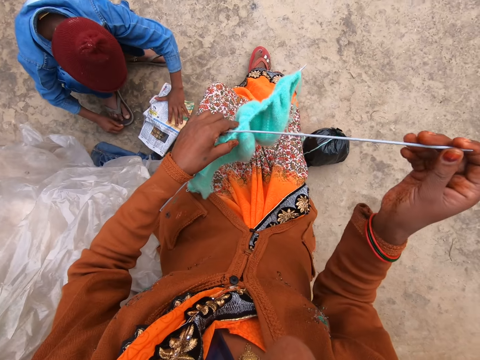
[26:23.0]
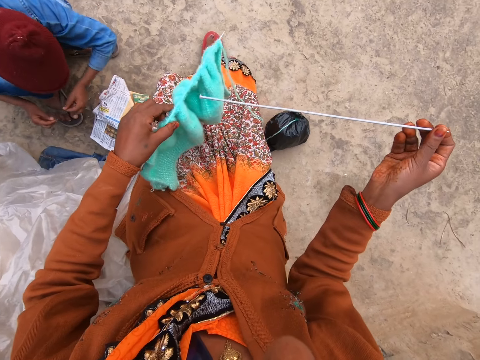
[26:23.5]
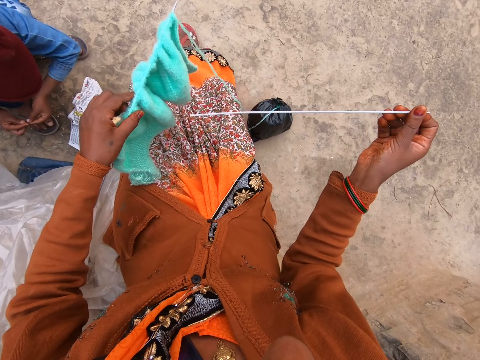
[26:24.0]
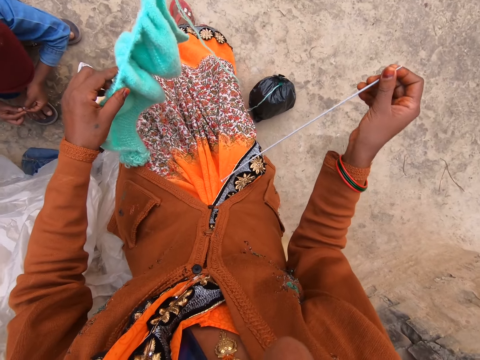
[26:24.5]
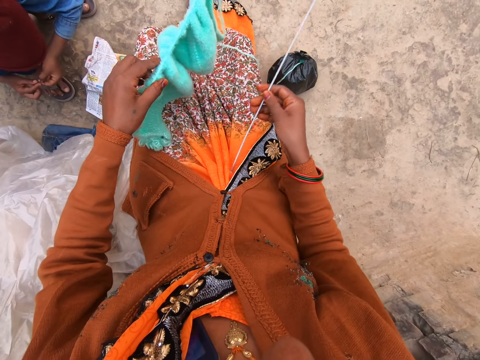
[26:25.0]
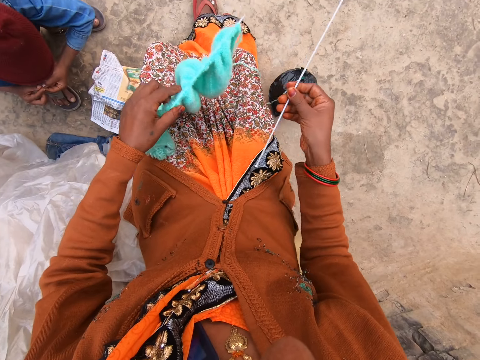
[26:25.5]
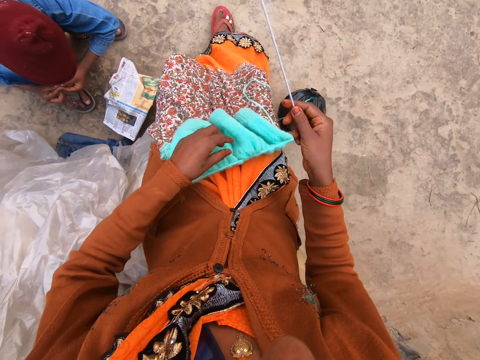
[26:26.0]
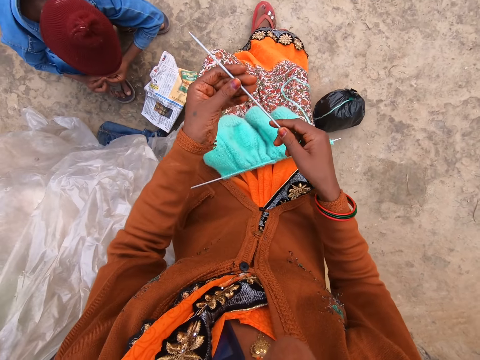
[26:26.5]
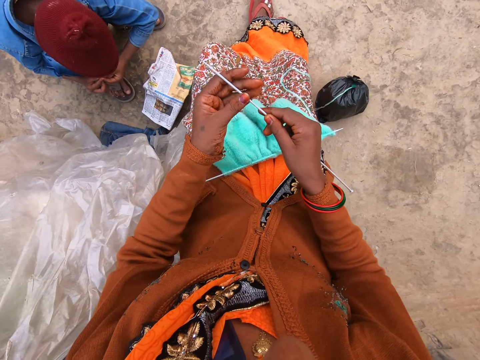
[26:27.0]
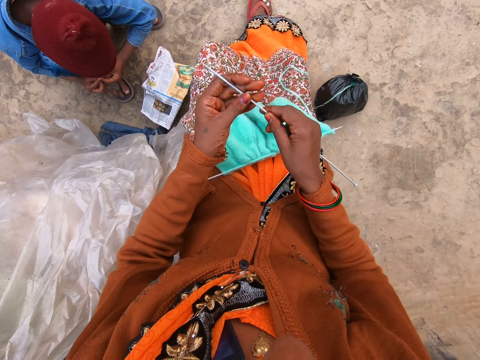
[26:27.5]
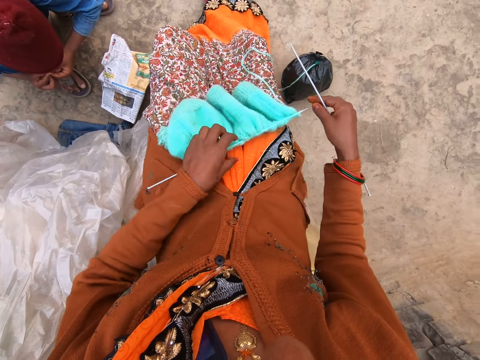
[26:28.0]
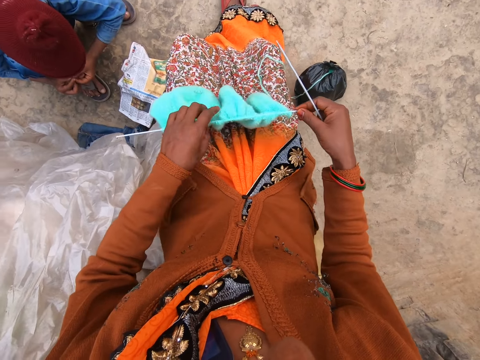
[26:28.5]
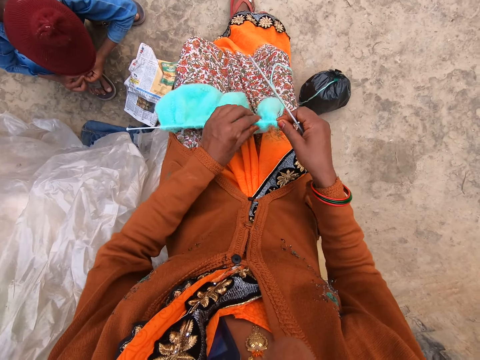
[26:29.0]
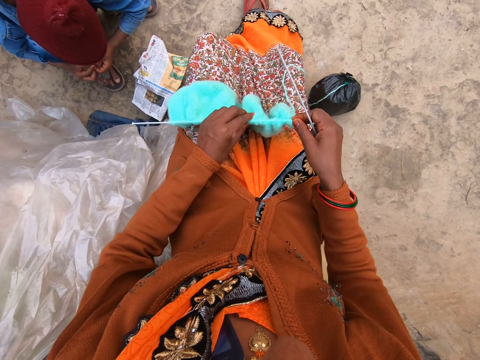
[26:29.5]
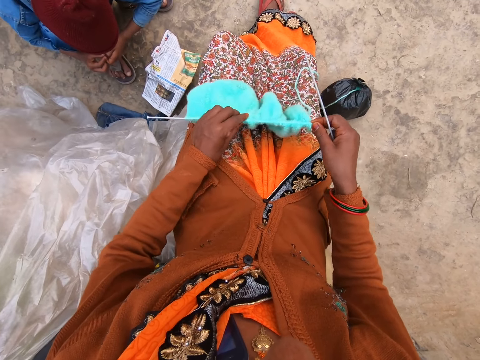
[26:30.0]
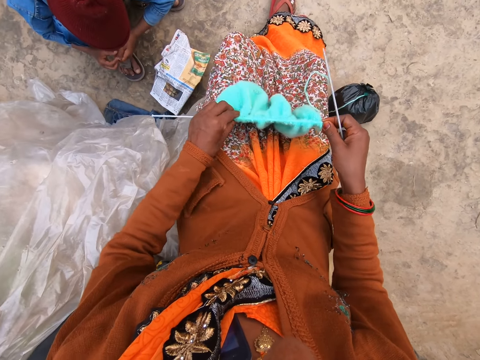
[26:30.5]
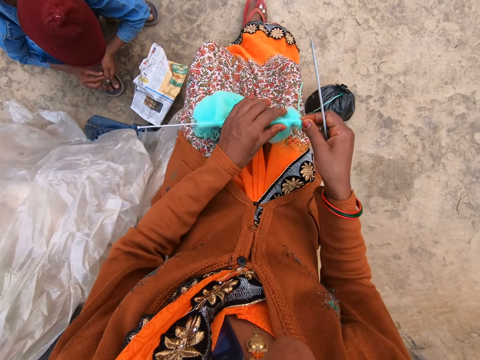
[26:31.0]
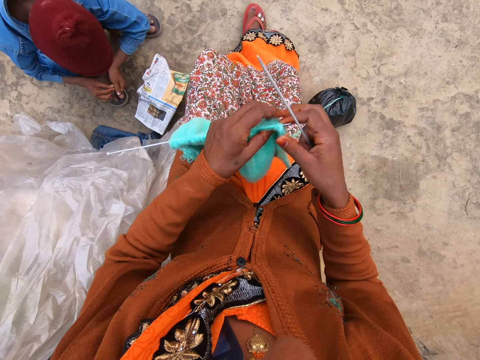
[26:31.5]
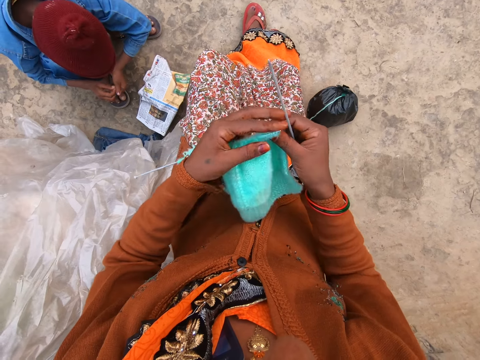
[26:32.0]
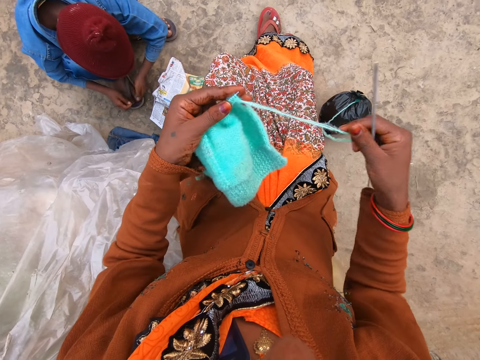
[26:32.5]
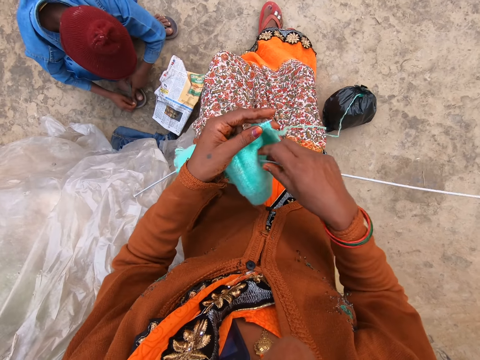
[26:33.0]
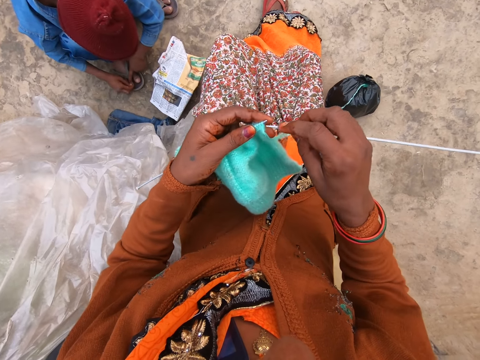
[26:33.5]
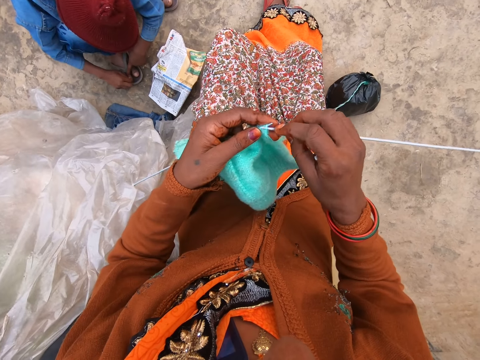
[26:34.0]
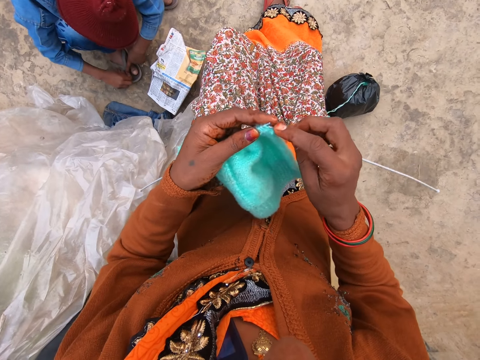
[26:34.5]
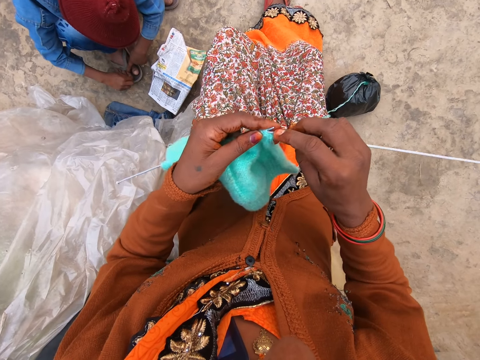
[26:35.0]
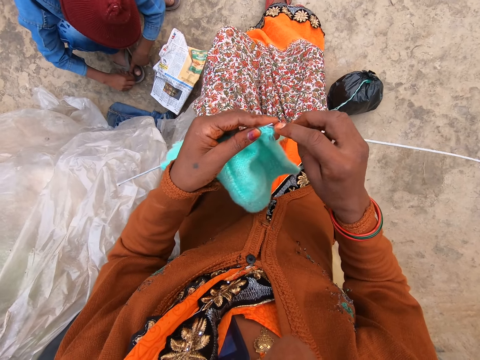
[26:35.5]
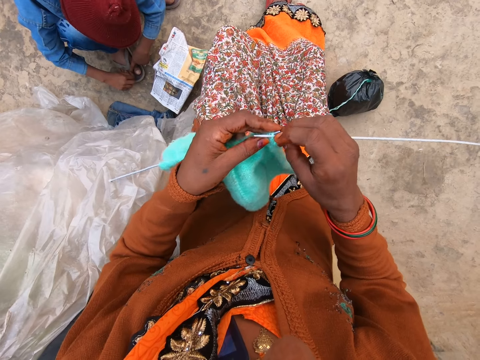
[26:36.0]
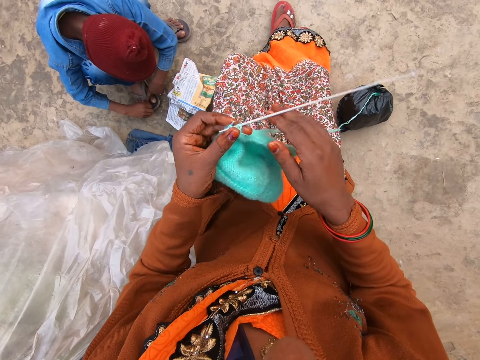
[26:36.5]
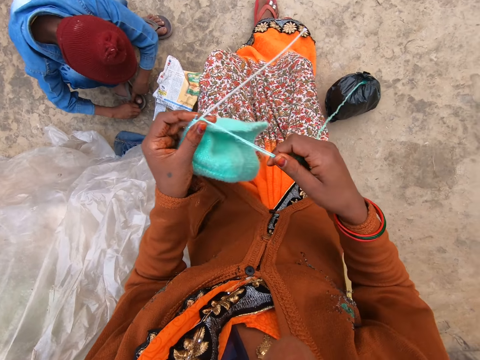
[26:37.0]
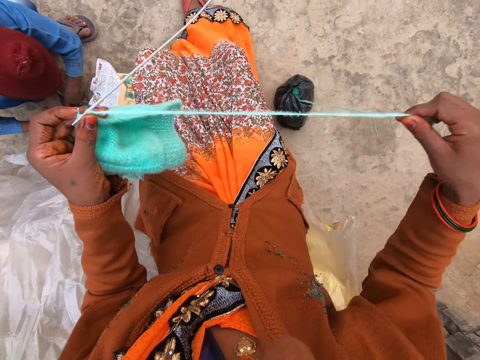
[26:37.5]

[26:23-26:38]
The camera wearer holds a knitting pin with her right hand. She drops the knitted yarn and one knitting pin on her legs with her left hand. She holds the second knitting pin with both hands. She adjusts the knitted yarn on the knitting pin with both hands. She picks up the knitted yarn and knitting pin from her leg with her left hand. She inserts the second knitting pin into the knitted yarn with her right hand. She knits yarn with two knitting pins in both hands.

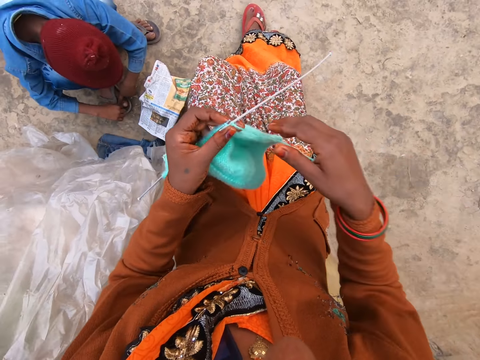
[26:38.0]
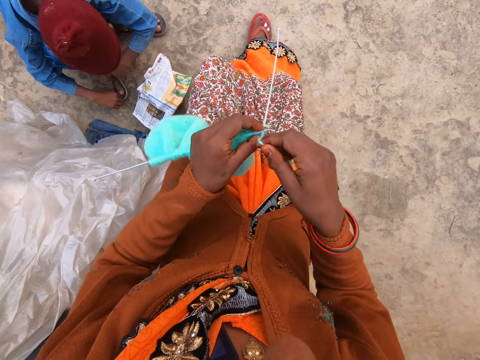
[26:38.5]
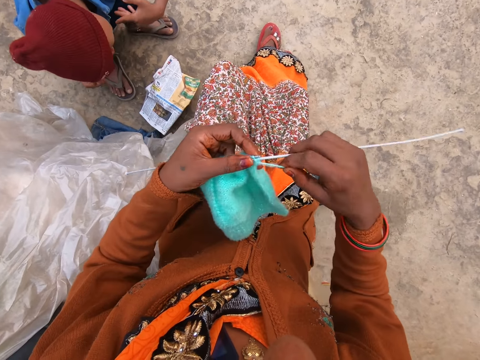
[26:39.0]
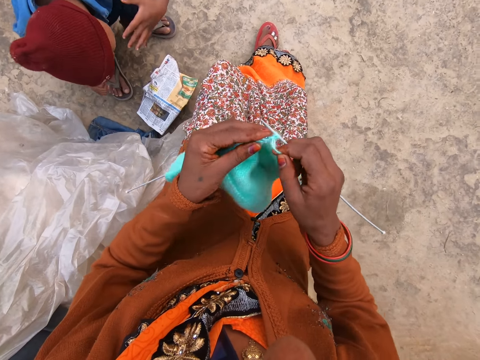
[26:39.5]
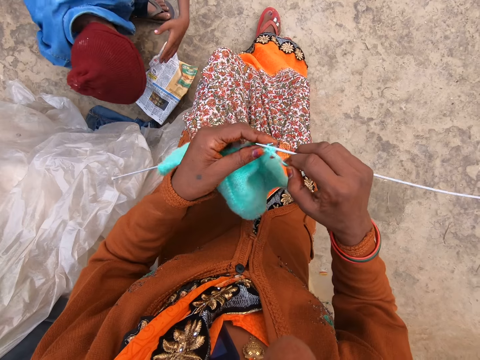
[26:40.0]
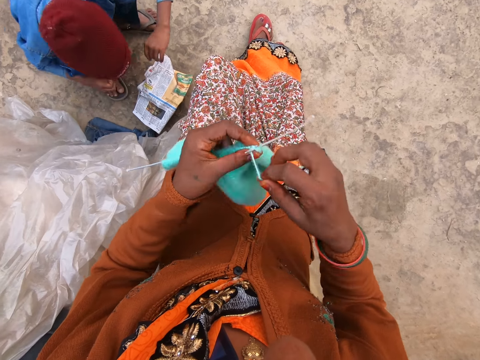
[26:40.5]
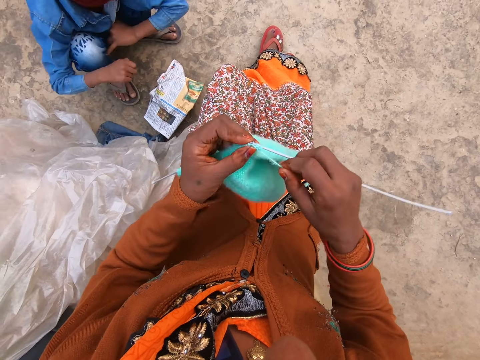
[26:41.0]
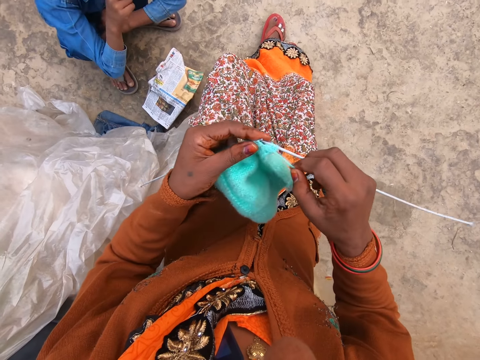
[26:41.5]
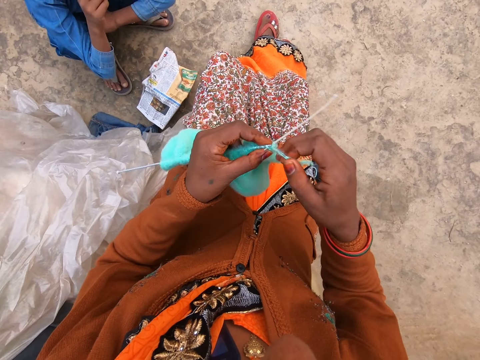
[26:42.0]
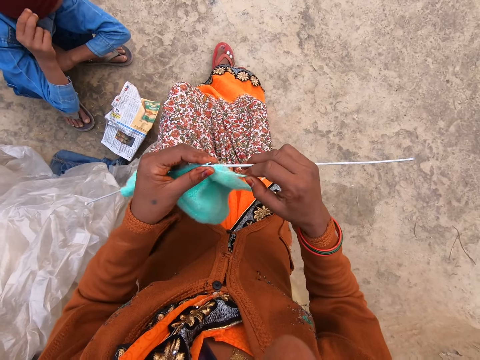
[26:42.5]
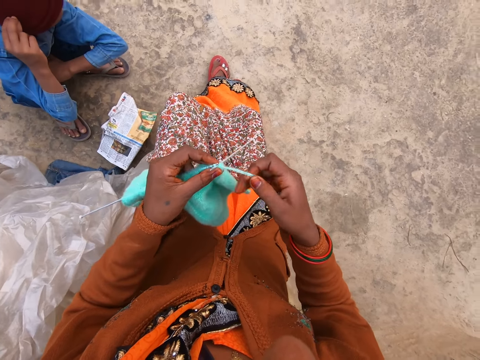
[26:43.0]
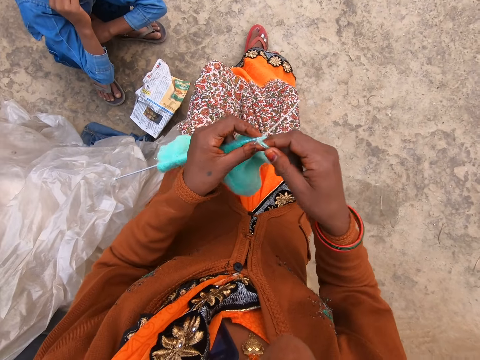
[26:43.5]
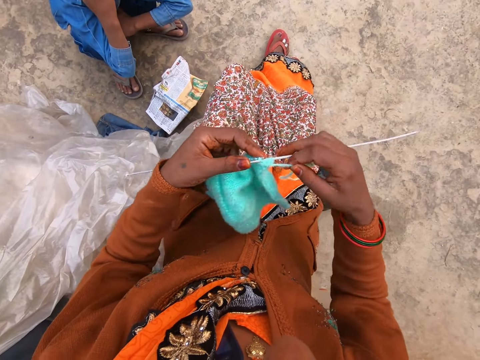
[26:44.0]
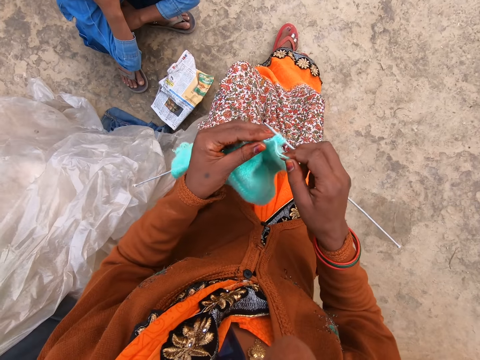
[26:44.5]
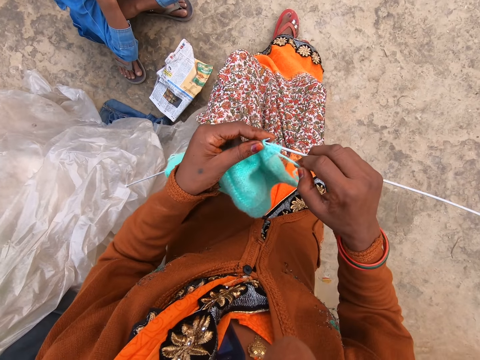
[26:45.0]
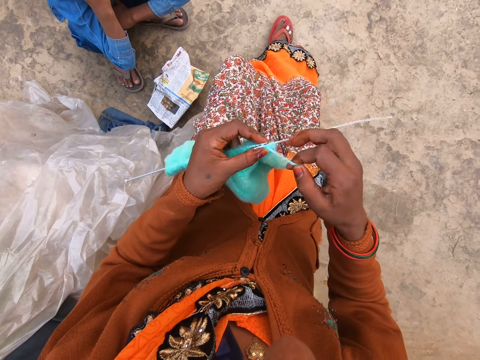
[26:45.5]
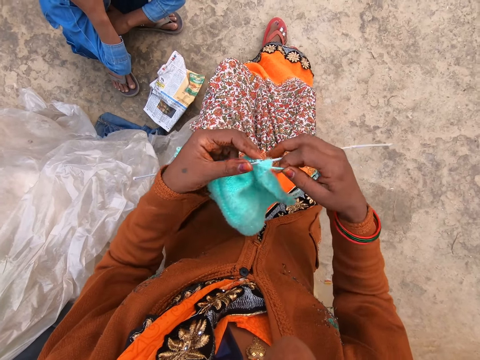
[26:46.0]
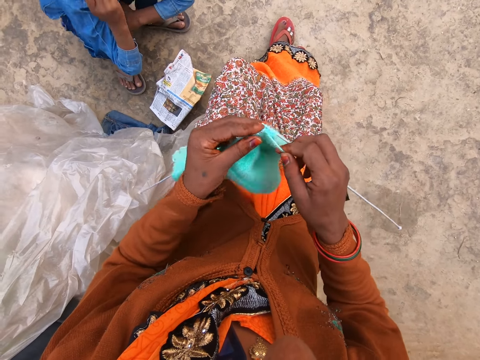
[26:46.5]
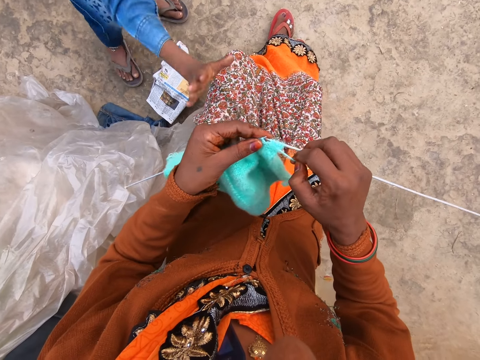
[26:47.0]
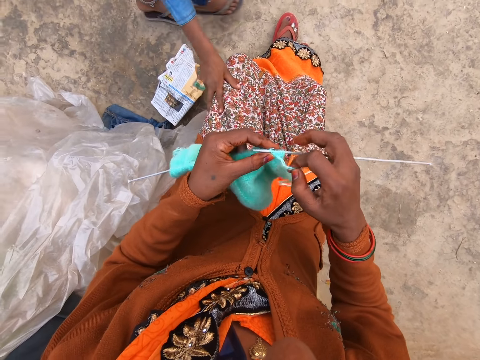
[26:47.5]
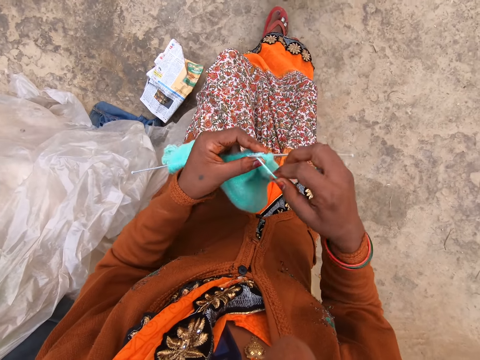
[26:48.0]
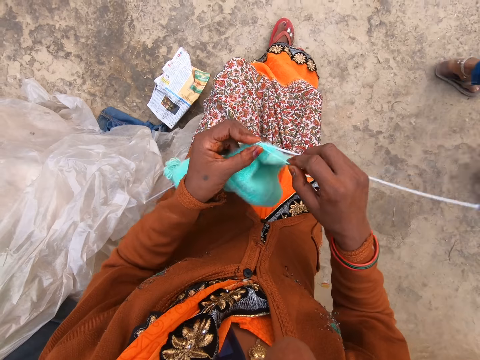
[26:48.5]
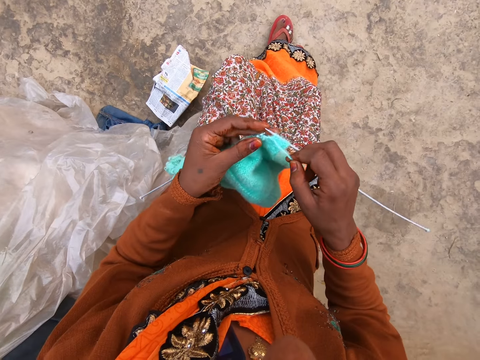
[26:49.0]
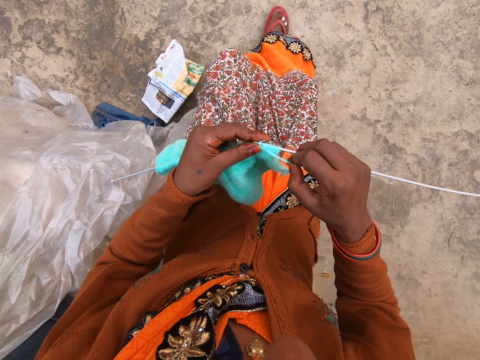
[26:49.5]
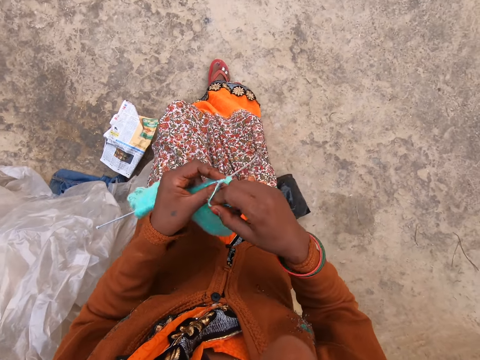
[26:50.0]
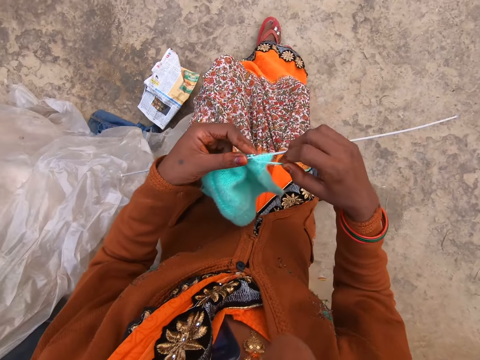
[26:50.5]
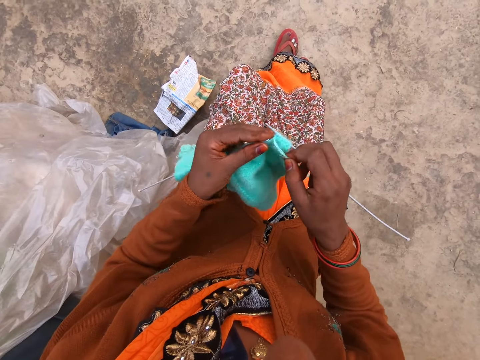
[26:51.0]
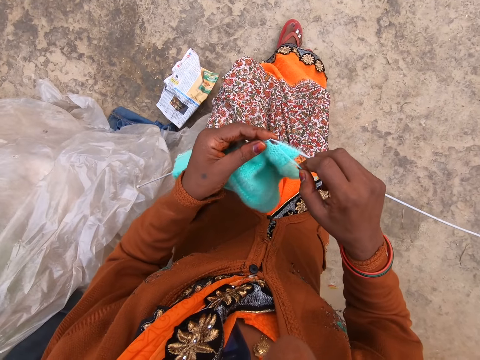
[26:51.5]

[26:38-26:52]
The camera wearer knits. The boy walks away.
